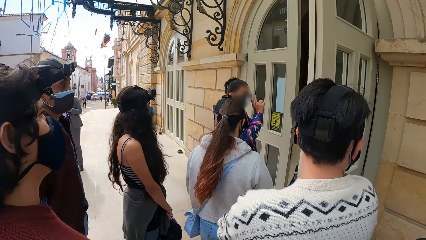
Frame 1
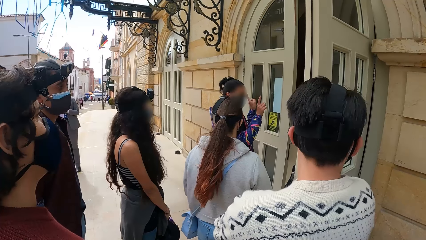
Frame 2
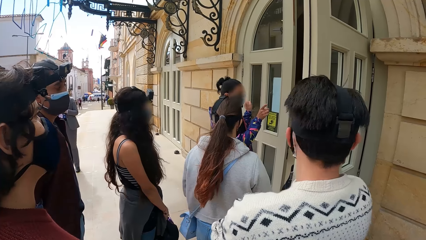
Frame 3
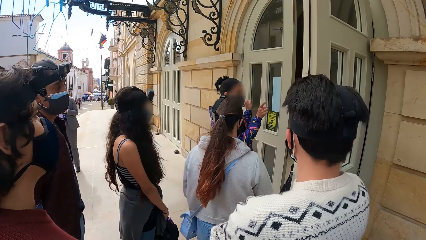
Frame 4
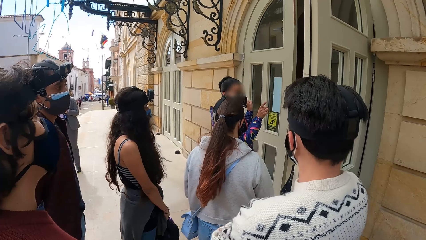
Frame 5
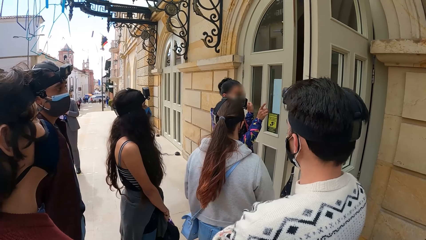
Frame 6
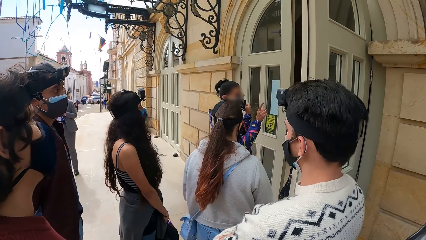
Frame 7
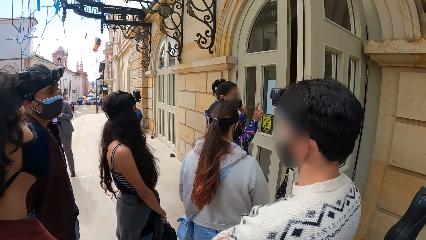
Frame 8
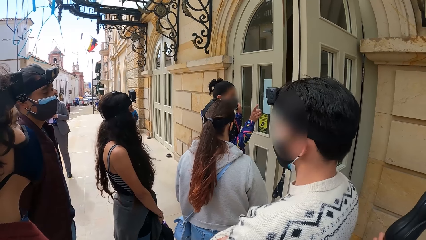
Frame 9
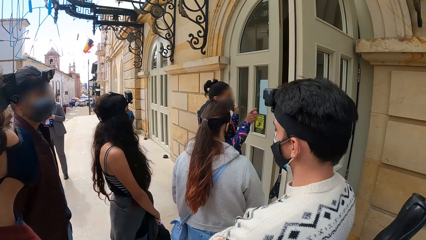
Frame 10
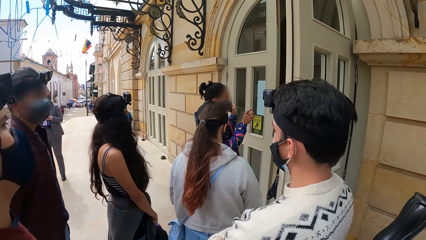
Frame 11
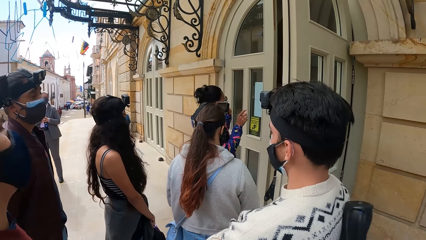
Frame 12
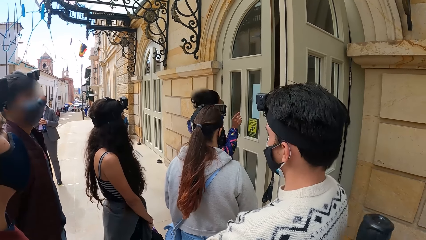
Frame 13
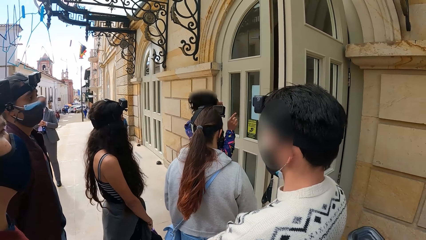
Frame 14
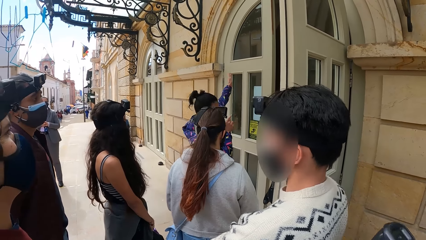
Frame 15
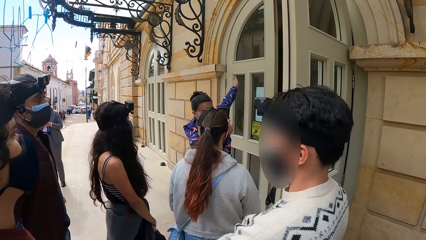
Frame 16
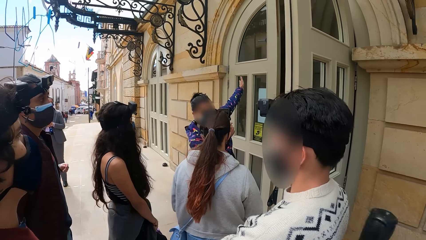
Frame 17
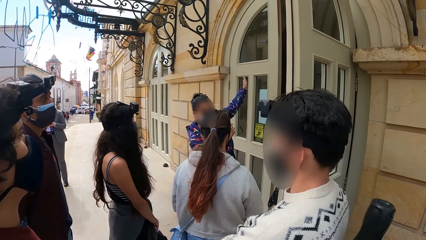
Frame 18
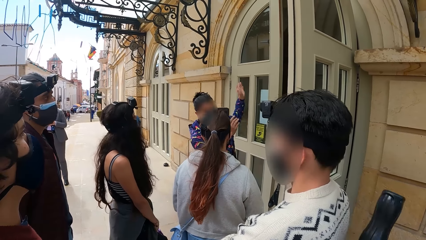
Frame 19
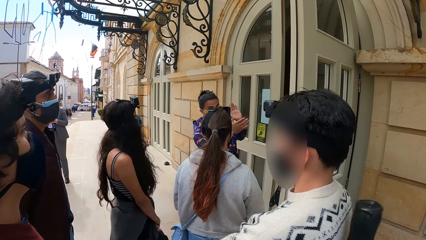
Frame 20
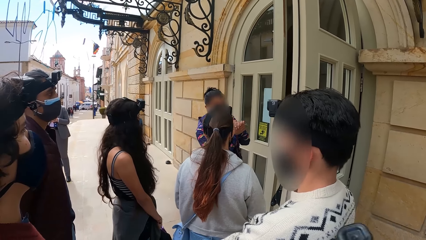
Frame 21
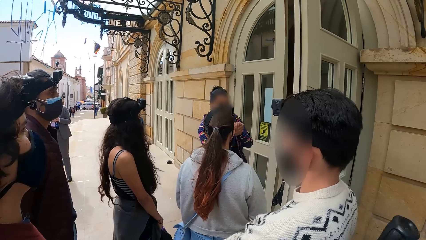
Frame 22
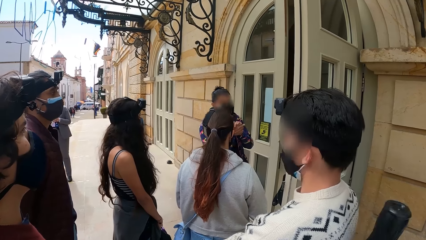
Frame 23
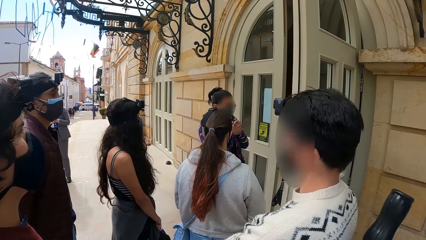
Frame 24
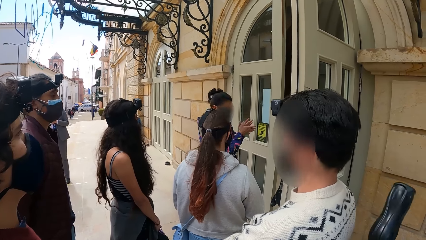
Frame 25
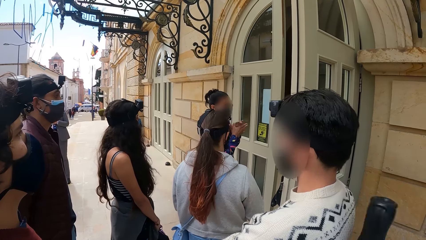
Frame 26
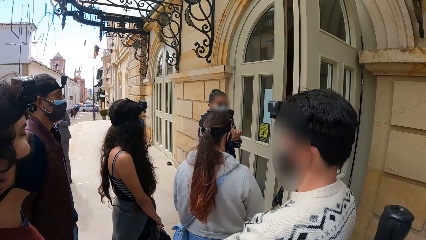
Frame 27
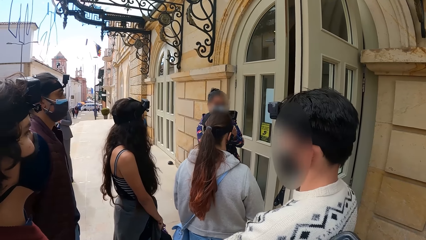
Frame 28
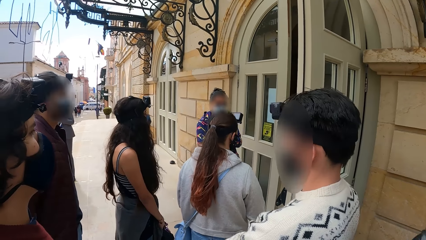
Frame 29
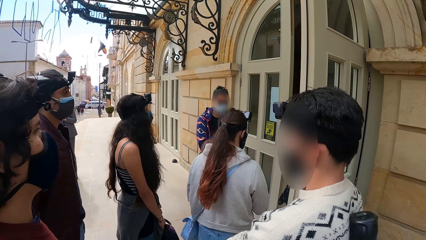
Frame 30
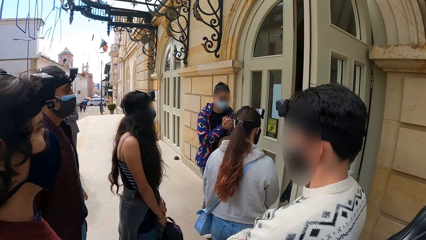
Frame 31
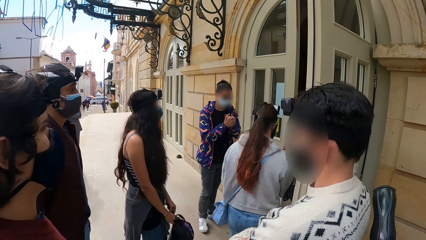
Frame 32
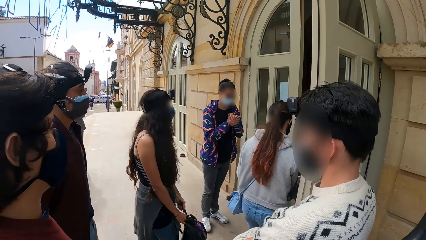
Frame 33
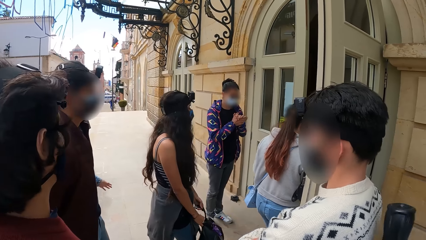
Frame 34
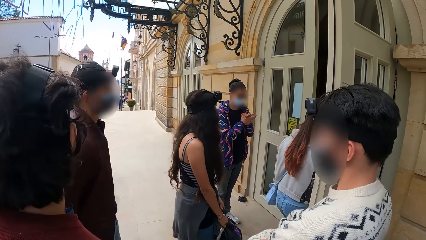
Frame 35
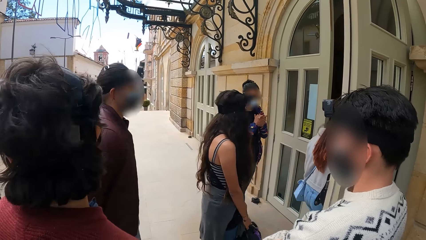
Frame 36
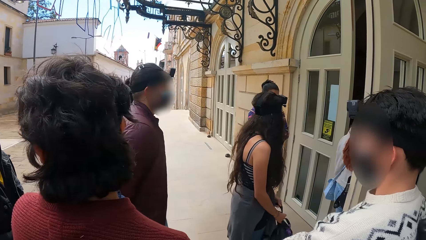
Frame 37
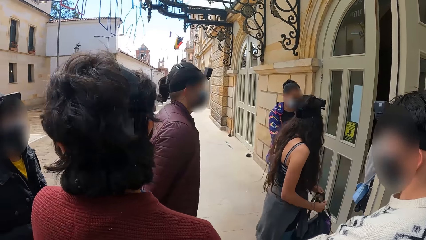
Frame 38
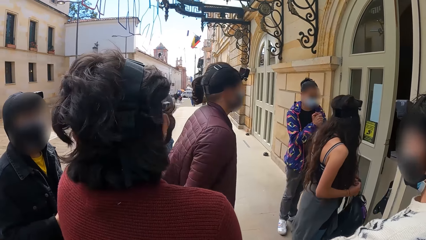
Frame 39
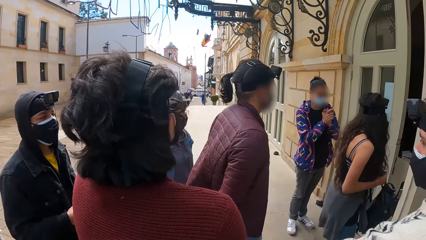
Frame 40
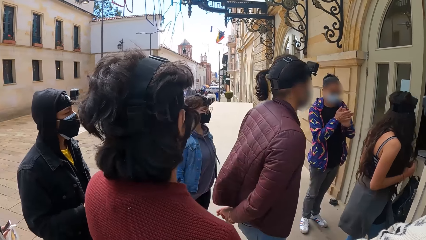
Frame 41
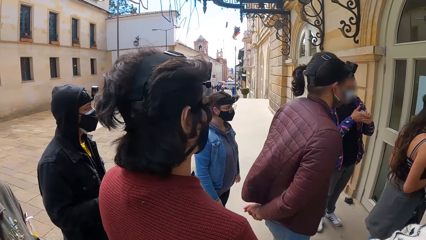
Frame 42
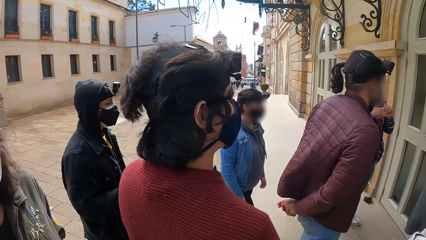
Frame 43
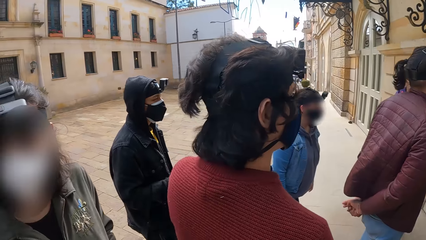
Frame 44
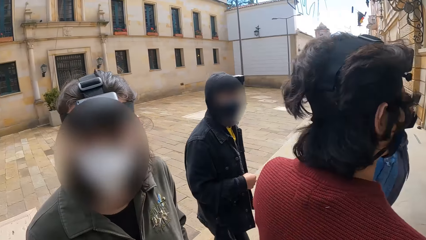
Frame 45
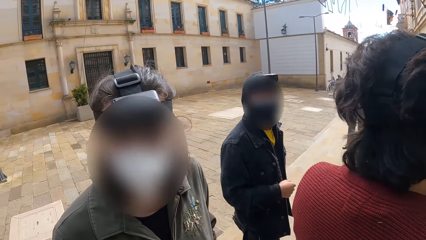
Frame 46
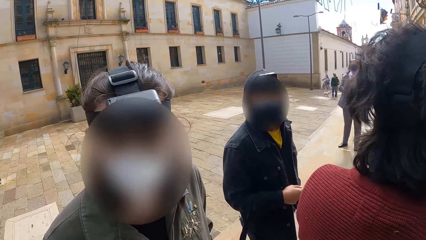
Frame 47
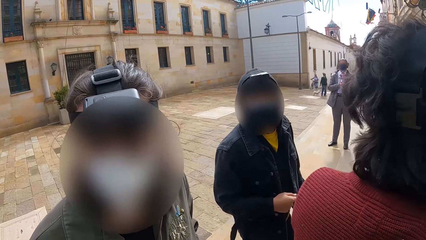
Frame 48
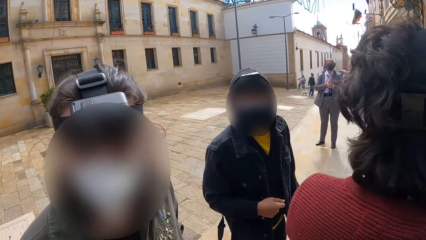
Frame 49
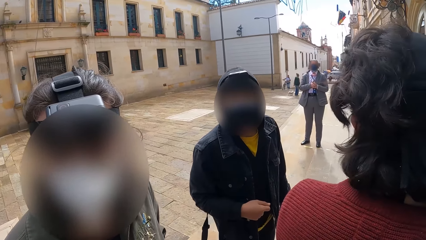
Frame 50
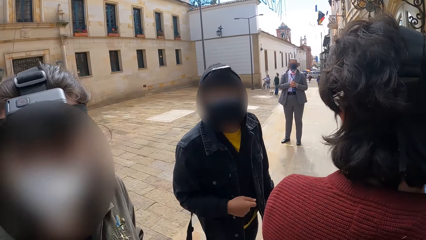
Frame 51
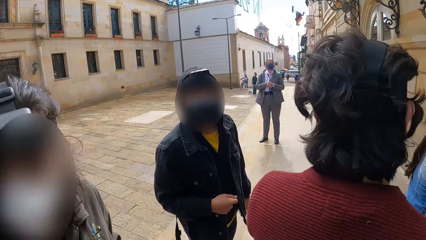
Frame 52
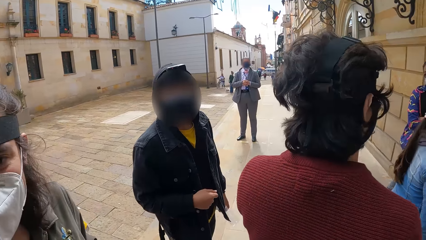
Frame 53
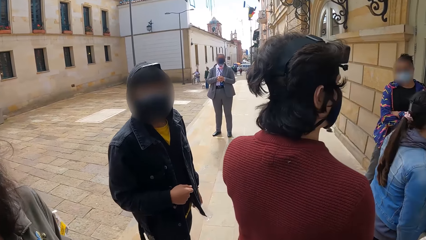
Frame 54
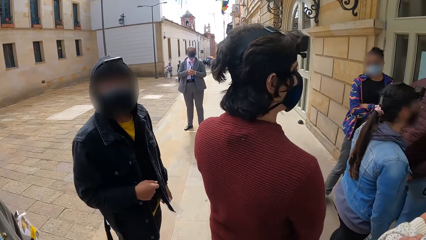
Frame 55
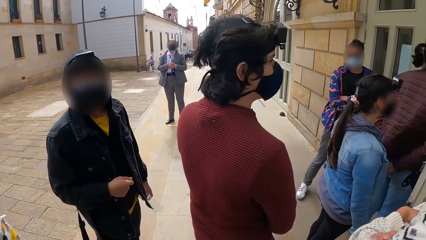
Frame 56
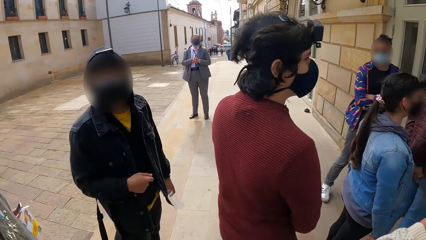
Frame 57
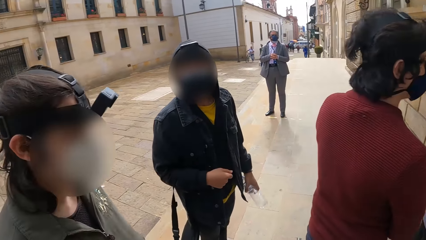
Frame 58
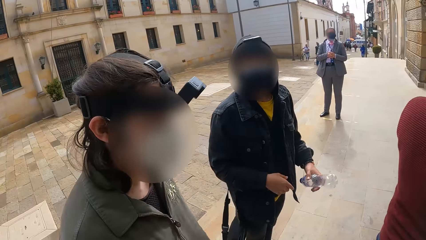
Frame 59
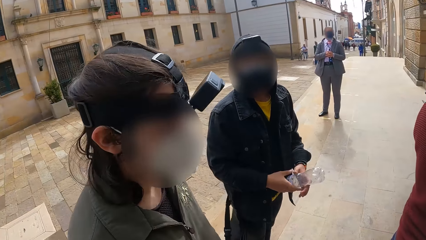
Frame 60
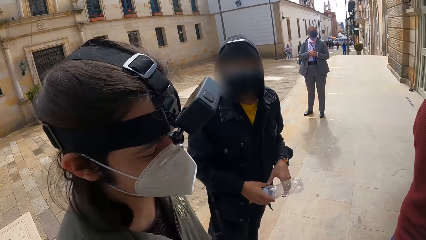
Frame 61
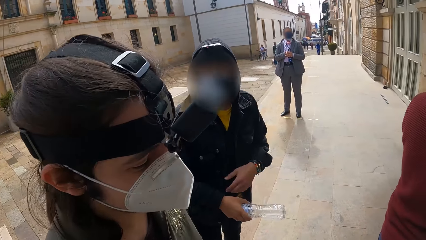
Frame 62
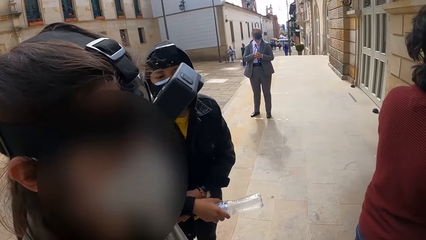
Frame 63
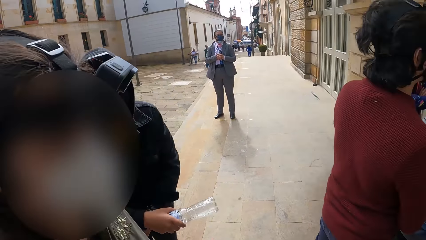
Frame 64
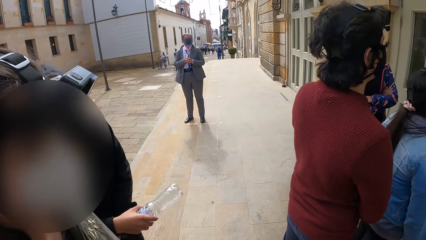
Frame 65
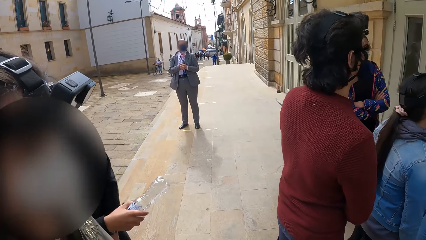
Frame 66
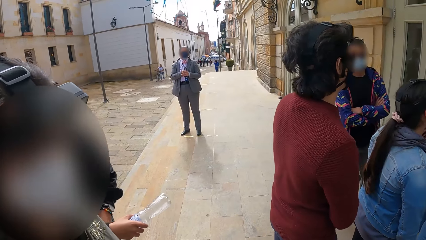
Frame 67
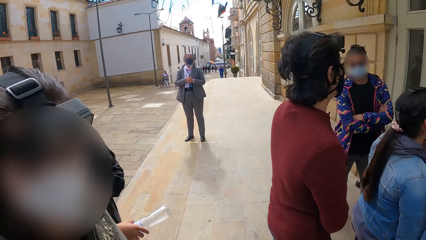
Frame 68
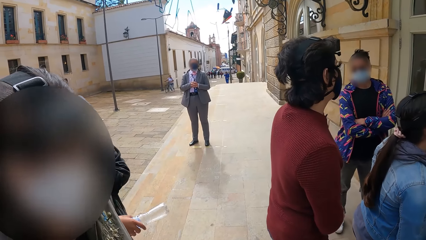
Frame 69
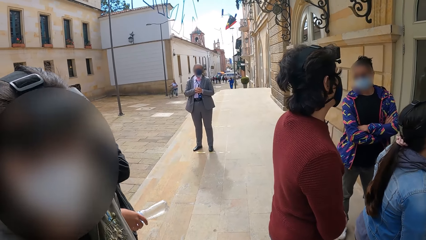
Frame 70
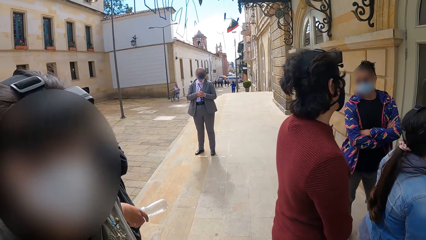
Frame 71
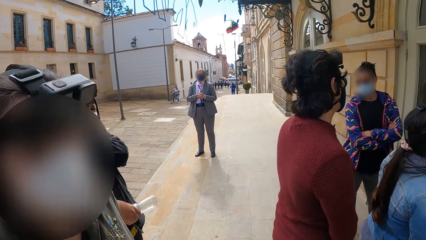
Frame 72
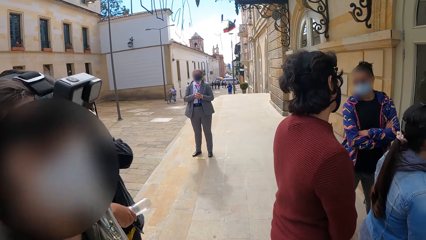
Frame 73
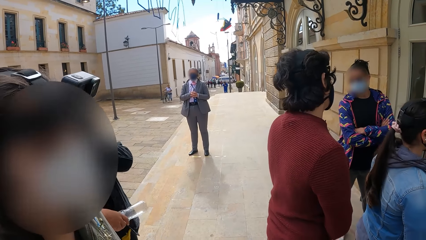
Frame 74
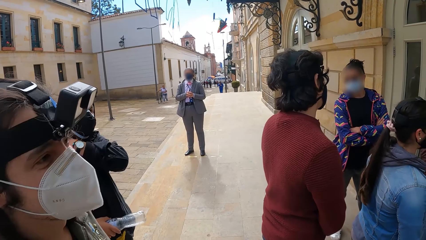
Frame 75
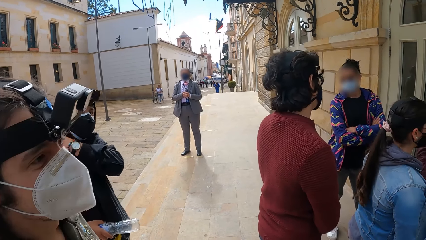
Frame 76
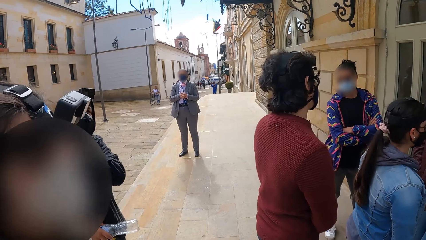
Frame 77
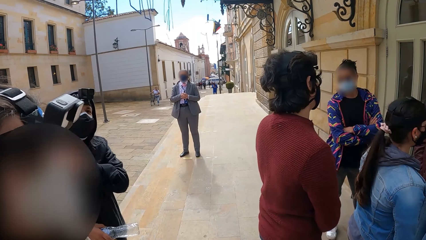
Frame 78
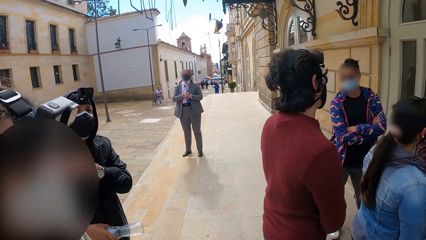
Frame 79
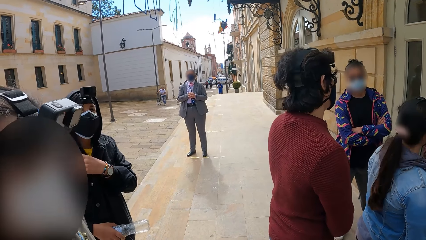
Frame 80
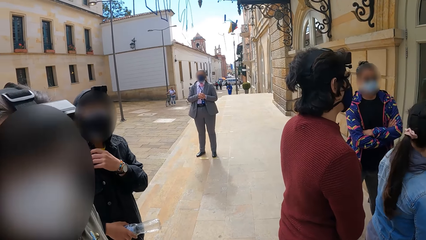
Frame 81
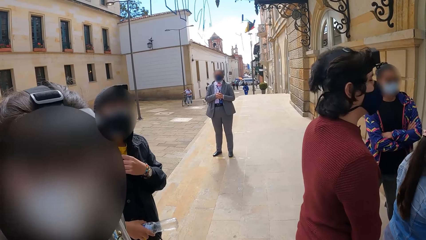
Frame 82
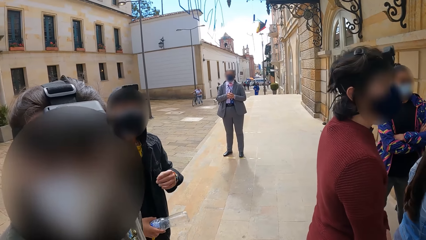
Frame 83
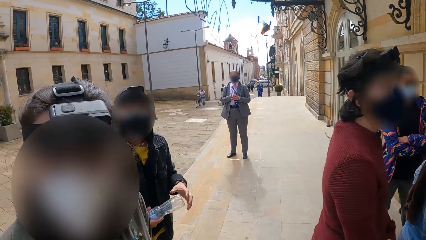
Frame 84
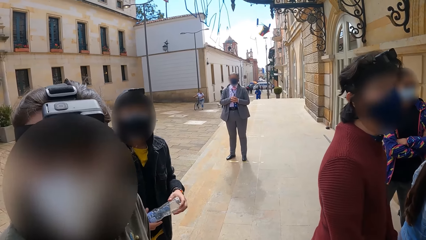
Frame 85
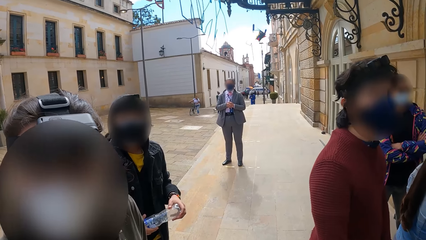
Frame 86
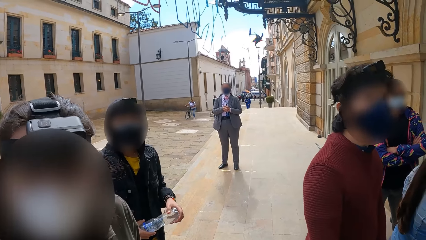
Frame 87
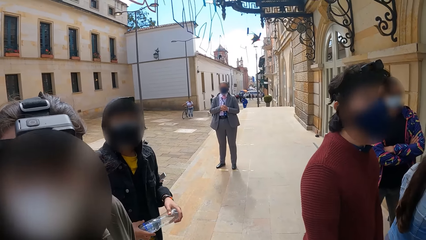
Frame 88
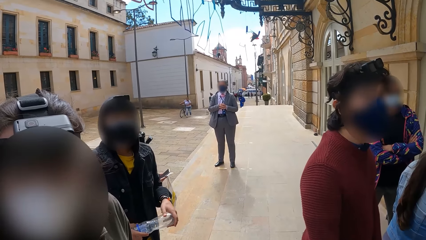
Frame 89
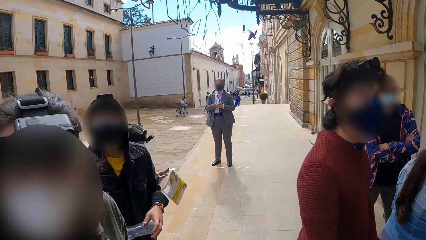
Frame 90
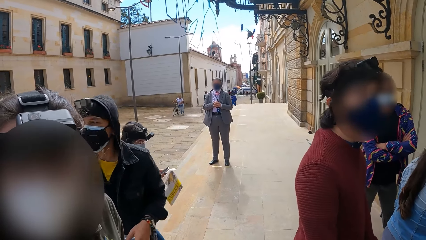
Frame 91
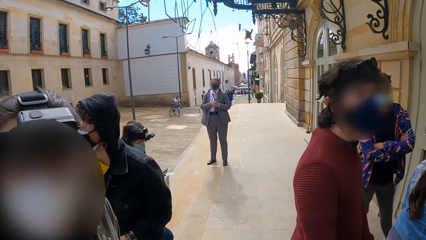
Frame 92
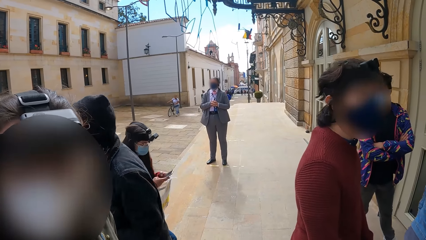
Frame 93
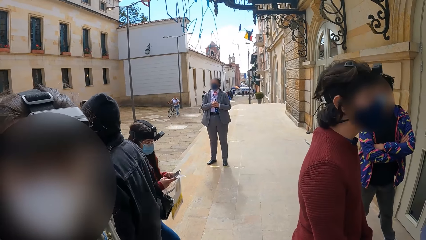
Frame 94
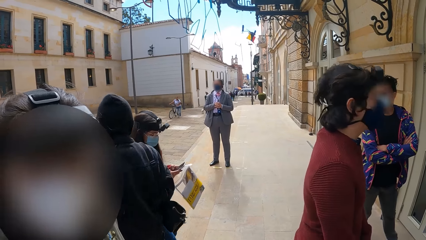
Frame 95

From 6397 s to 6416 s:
The camera wearer converses with a man. A lady looks at the camera wearer. Another man passes the bottle from his left hand to his right hand. The lady looks at the camera wearer.
